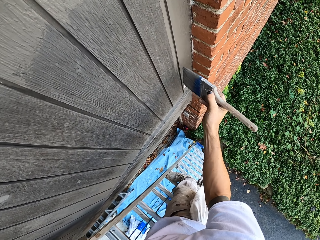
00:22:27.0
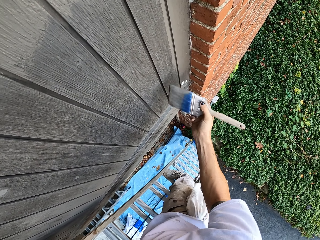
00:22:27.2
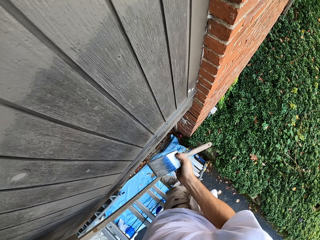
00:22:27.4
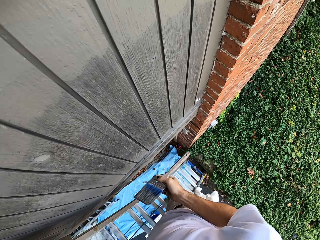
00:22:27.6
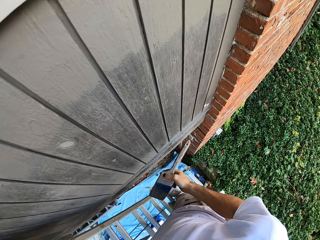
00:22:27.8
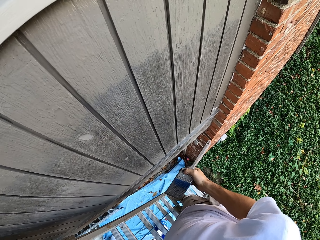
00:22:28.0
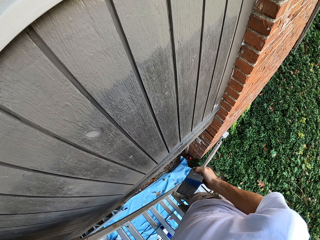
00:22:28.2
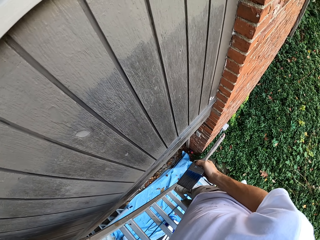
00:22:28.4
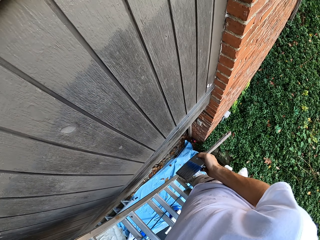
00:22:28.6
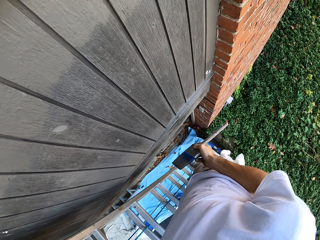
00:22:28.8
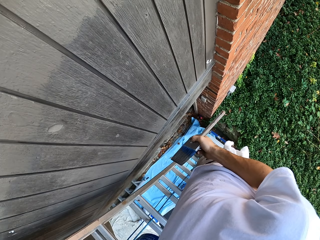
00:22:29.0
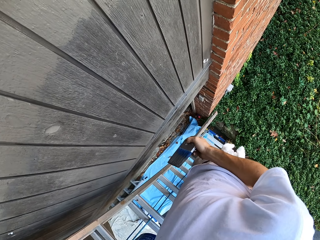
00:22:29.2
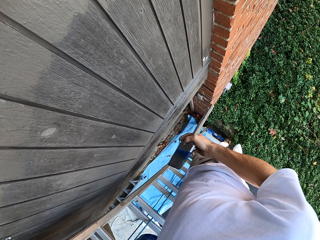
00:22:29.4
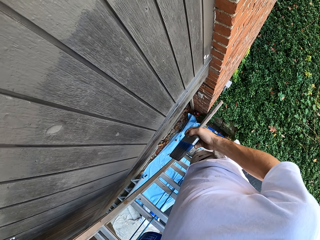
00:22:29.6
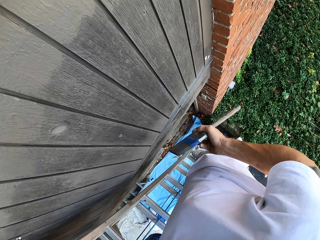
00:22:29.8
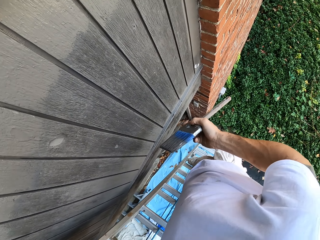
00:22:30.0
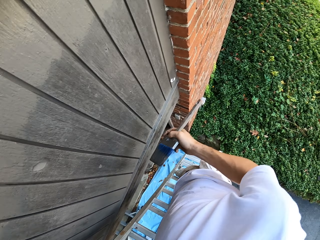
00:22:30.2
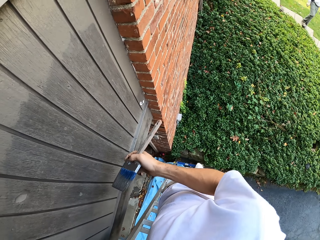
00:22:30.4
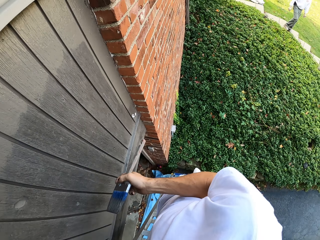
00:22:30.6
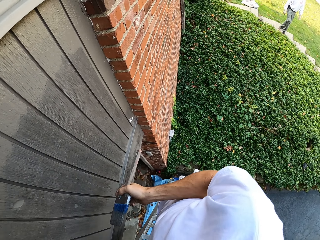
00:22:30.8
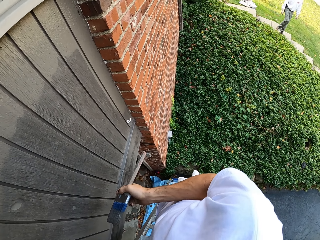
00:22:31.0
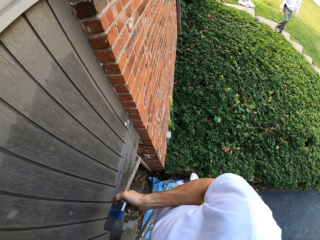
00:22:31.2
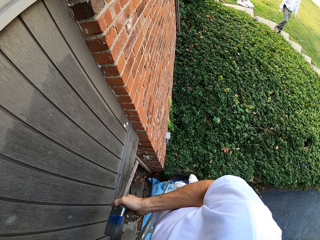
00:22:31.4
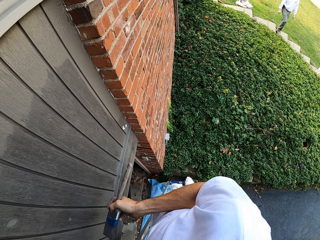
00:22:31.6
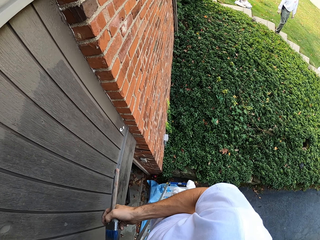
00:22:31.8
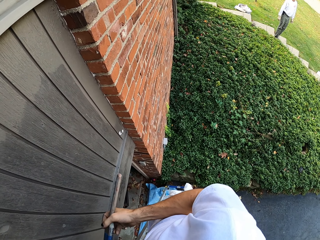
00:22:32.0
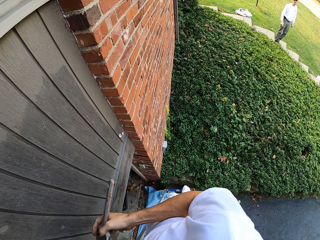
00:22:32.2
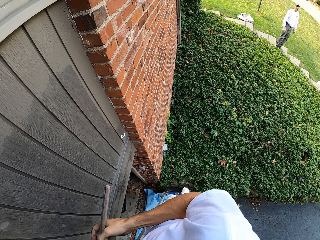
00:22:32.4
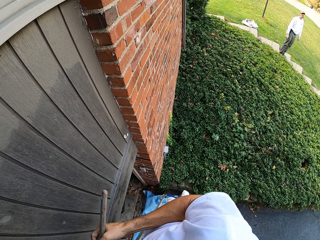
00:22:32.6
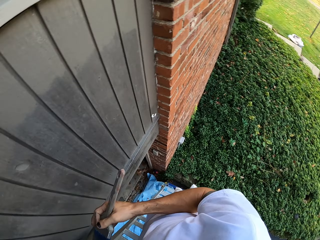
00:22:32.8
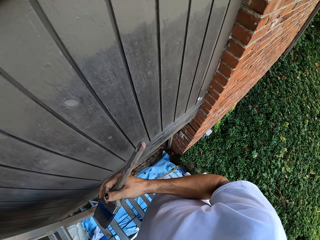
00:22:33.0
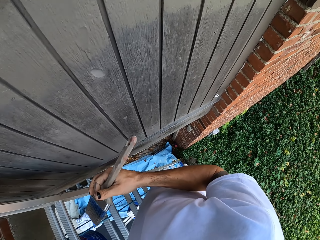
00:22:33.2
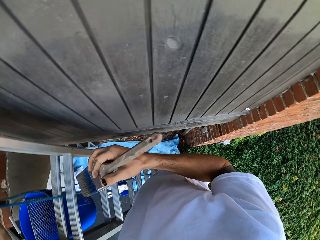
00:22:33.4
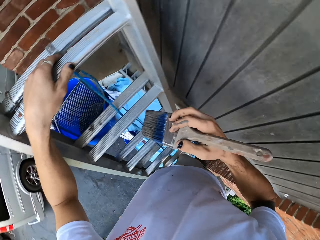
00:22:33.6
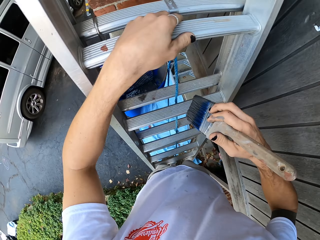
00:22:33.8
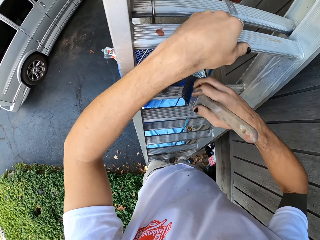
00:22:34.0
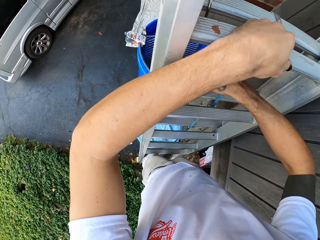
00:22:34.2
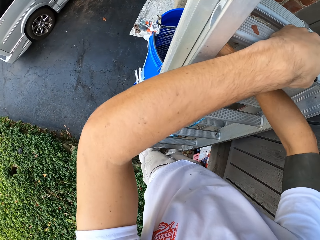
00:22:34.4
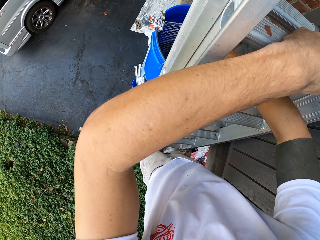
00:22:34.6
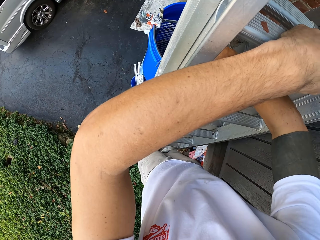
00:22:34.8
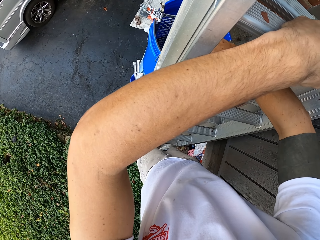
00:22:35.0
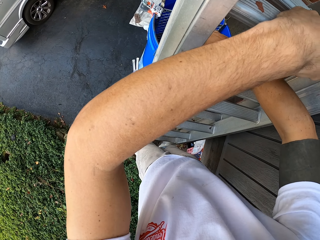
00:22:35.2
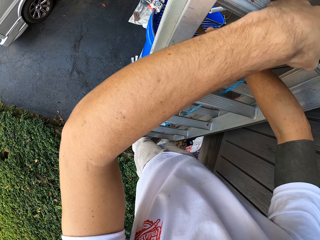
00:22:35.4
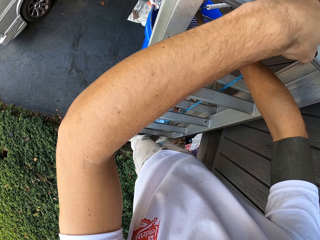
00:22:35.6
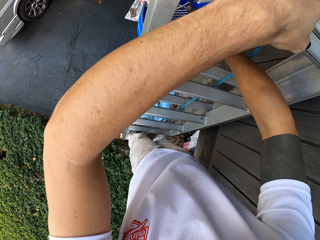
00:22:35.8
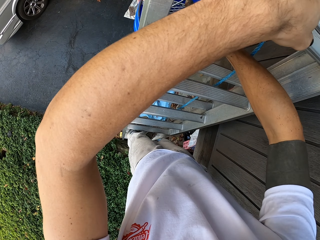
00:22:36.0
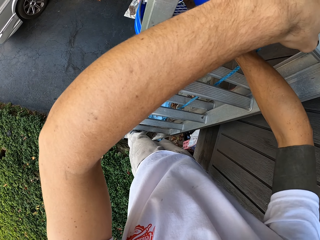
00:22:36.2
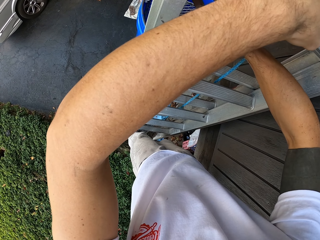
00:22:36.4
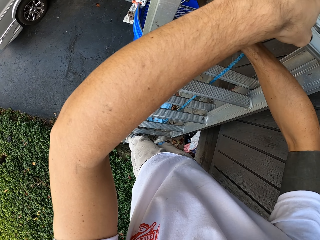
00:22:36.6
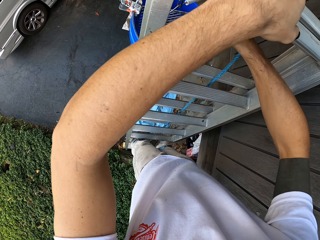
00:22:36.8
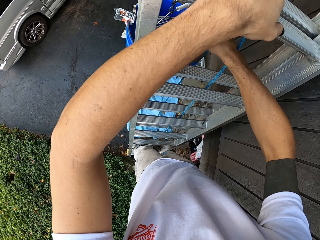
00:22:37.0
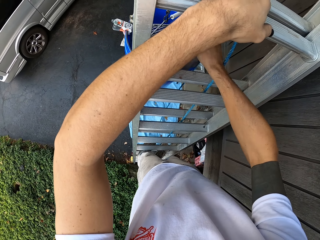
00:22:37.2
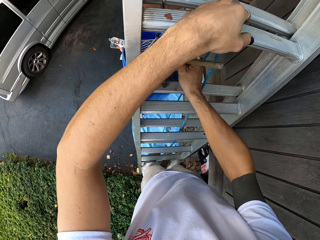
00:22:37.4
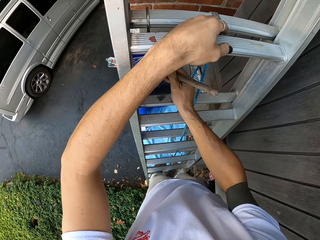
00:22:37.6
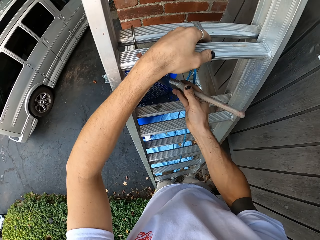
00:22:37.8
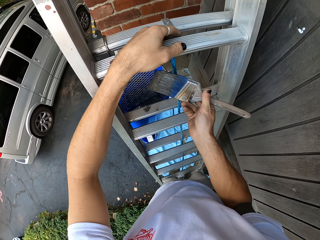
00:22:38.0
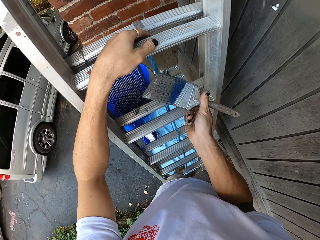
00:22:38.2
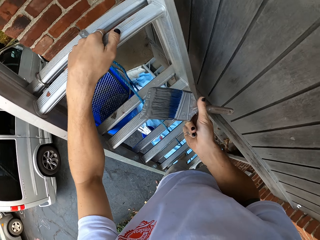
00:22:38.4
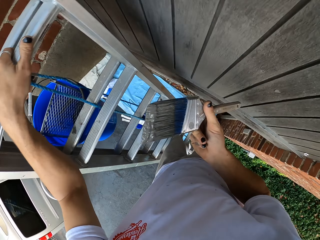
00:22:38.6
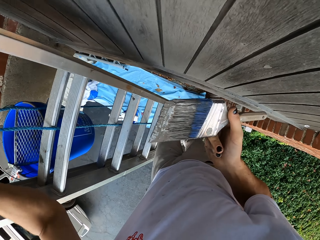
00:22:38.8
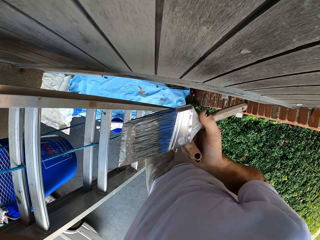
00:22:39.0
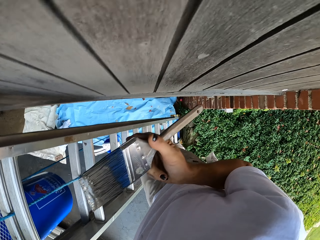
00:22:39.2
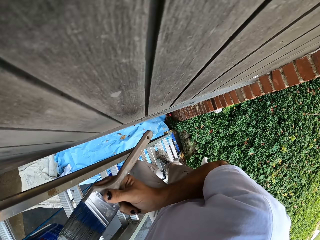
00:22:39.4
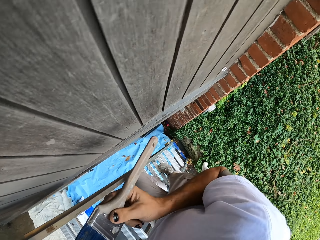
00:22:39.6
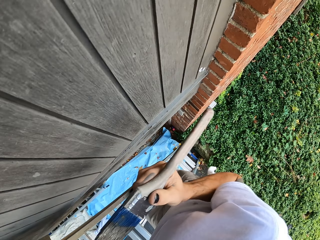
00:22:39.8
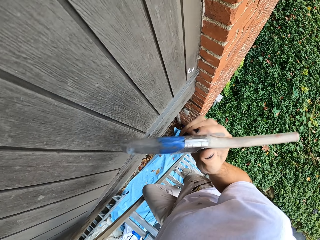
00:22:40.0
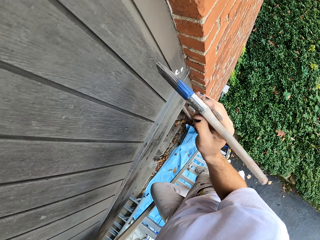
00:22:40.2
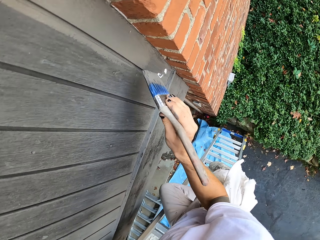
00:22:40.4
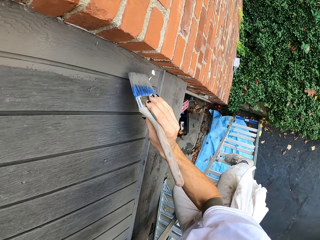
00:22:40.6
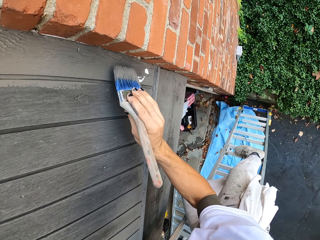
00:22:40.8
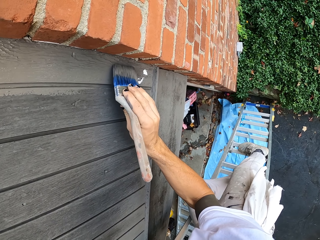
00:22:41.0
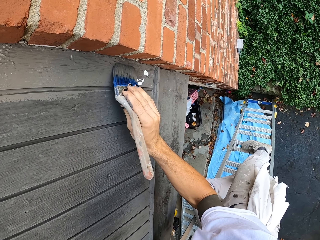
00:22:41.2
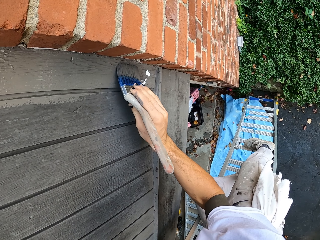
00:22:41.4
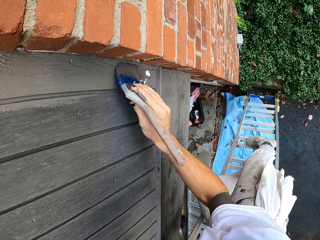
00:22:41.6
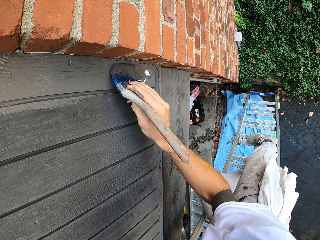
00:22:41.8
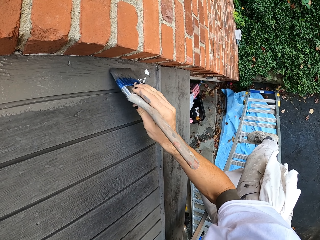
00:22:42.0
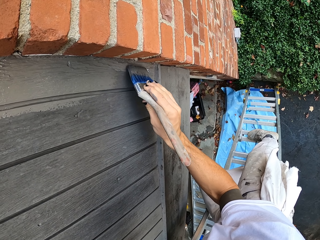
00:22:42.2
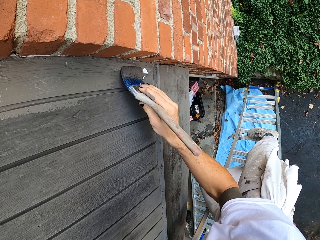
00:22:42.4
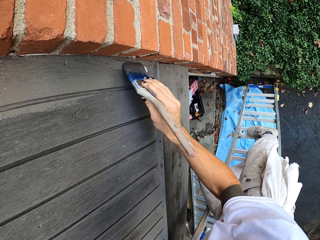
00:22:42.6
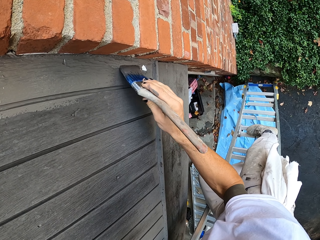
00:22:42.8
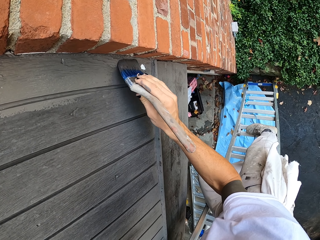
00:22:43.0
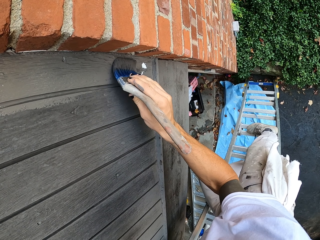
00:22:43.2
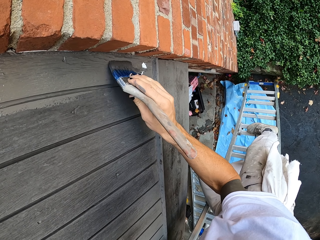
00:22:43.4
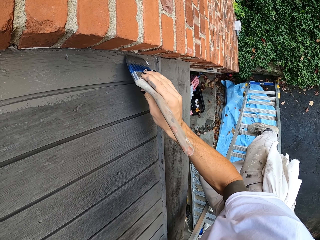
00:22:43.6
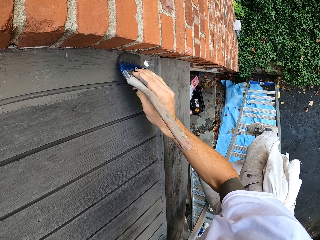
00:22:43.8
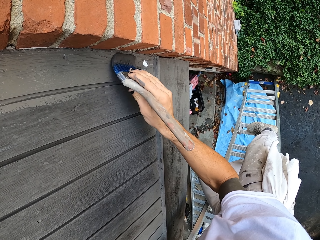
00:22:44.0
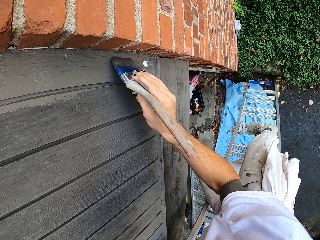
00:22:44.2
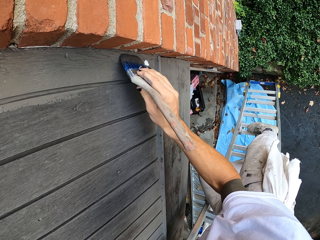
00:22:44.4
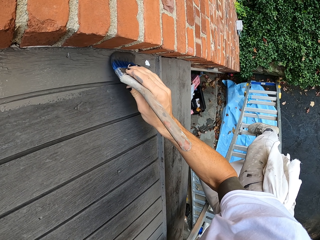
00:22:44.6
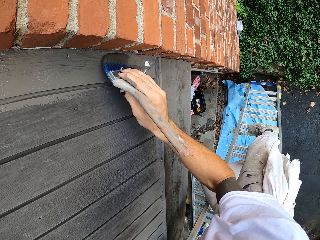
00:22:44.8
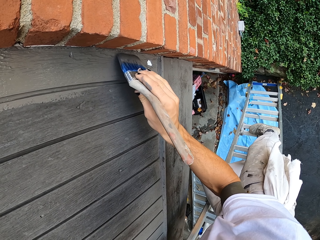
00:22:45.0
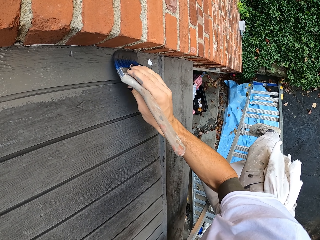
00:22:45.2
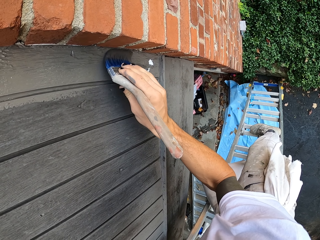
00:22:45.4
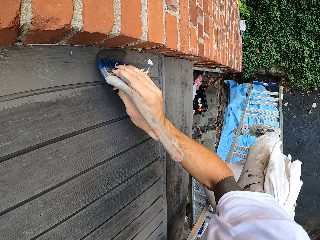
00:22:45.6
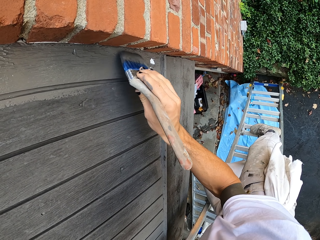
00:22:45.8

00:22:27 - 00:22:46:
The camera wearer holds a paint brush. They look around. They move around the compound. They dip the paint brush in the paint can. They lift up the paint brush. They paint on the wooden wall.

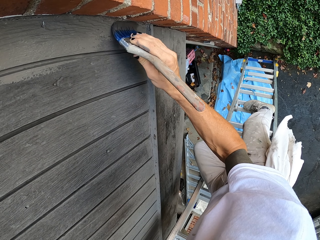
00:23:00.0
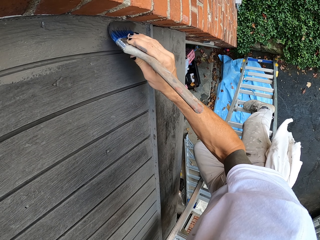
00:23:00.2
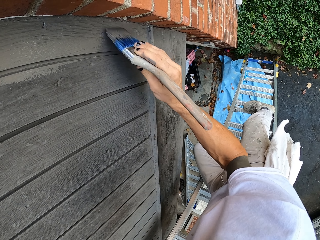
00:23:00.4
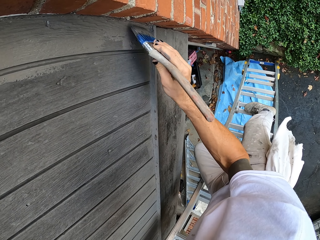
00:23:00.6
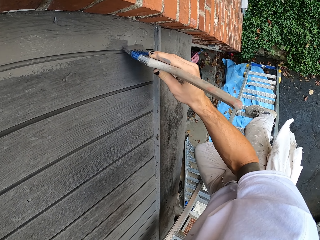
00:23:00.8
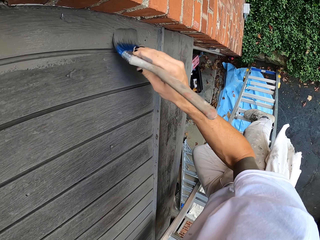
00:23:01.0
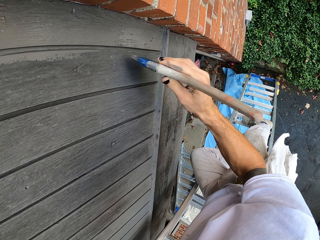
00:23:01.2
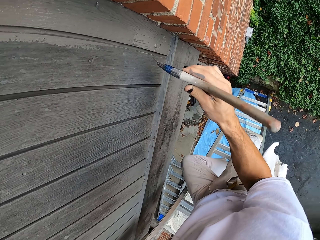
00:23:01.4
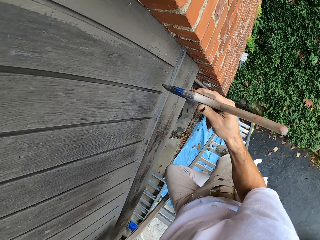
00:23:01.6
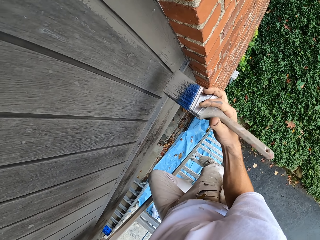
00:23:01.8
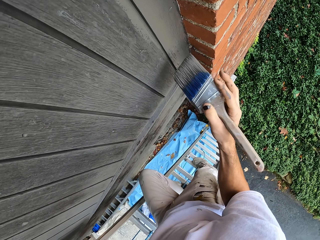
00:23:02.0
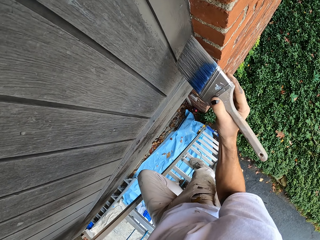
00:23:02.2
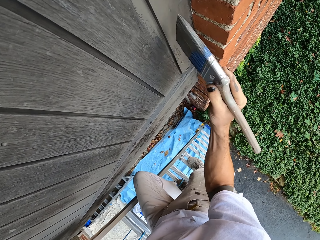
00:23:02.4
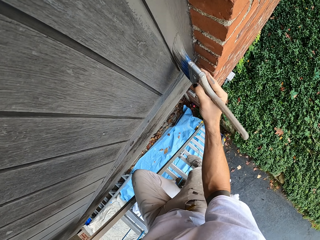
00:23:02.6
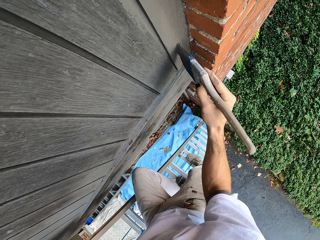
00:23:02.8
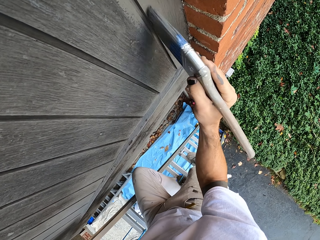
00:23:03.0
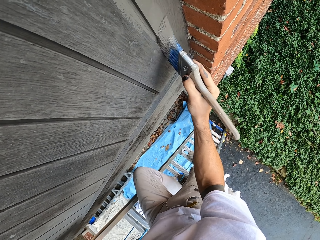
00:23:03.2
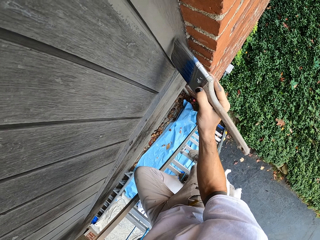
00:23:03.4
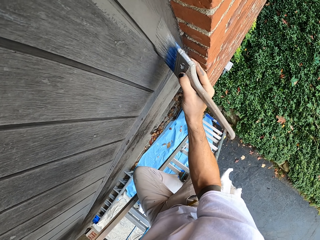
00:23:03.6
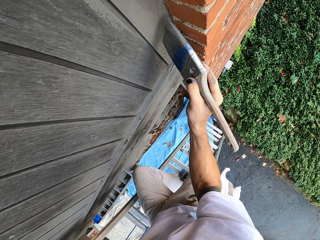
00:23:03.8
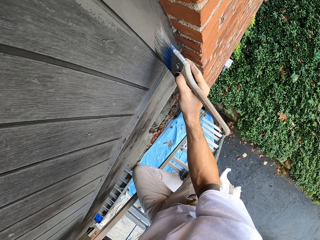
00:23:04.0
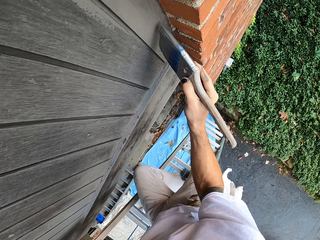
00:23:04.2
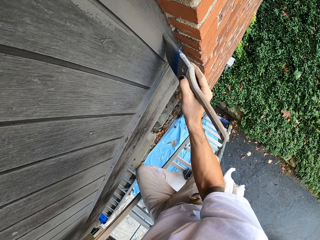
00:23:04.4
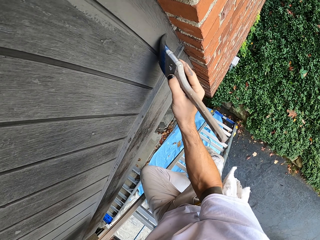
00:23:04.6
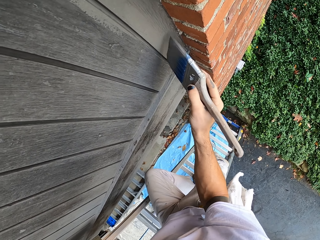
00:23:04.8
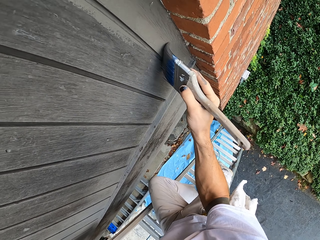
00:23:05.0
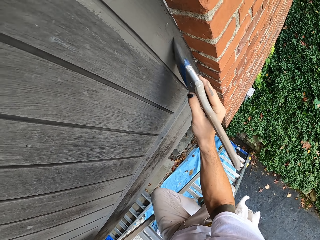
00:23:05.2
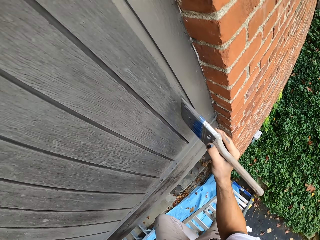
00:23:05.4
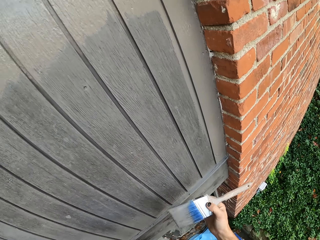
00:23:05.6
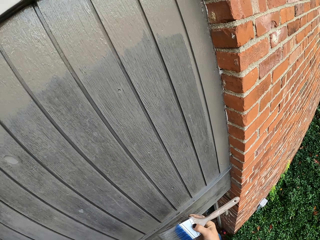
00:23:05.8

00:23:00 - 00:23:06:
The camera wearer turns the paint brush with his right hand. He turns around. He paints the wooden window with the paint brush.
